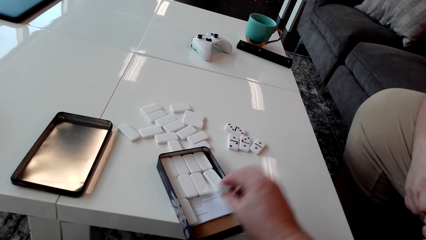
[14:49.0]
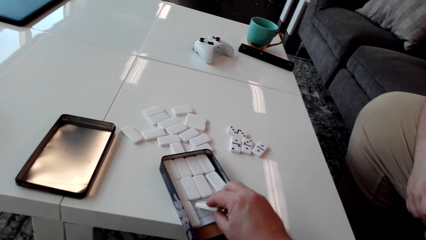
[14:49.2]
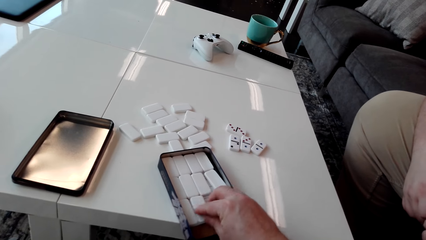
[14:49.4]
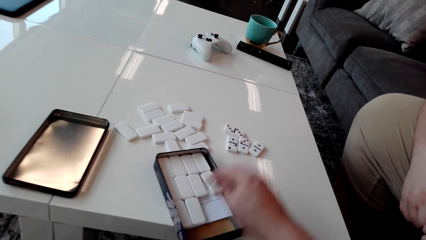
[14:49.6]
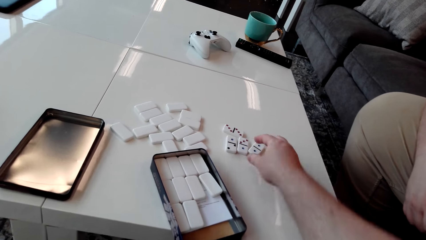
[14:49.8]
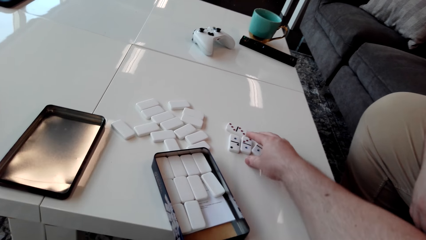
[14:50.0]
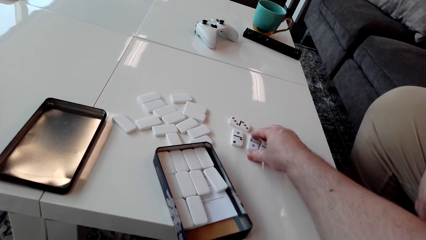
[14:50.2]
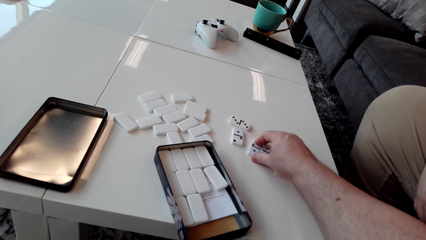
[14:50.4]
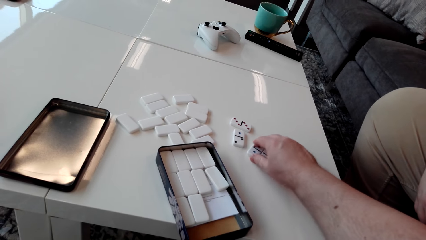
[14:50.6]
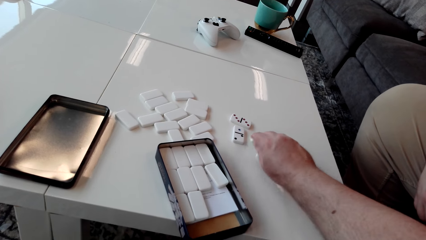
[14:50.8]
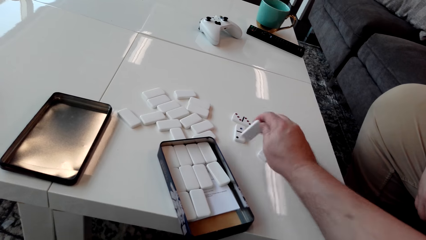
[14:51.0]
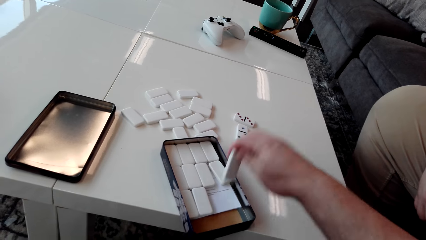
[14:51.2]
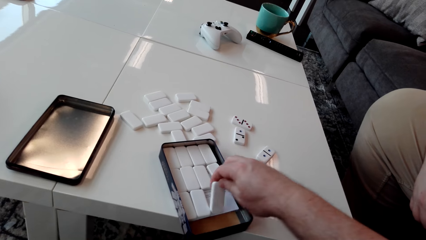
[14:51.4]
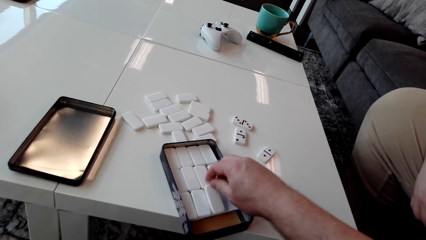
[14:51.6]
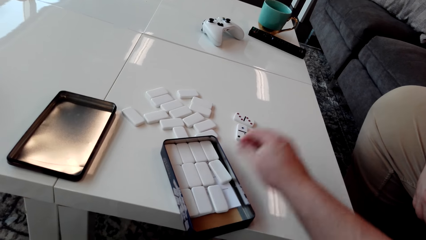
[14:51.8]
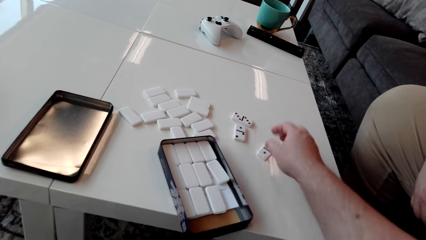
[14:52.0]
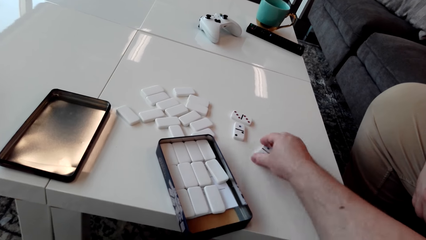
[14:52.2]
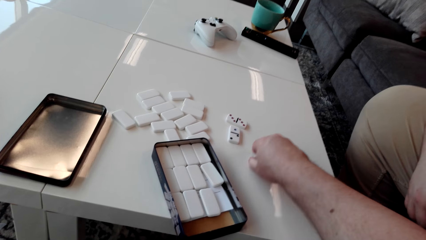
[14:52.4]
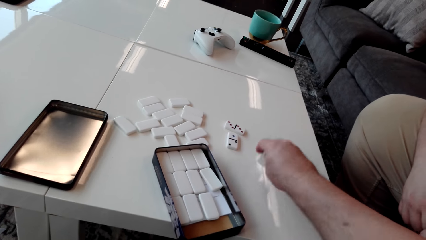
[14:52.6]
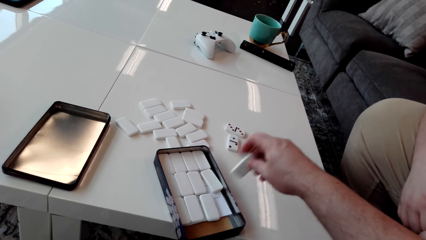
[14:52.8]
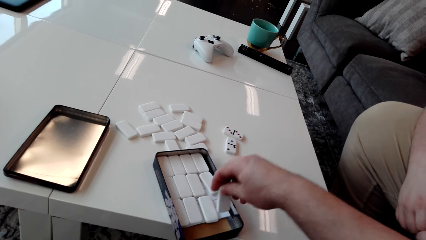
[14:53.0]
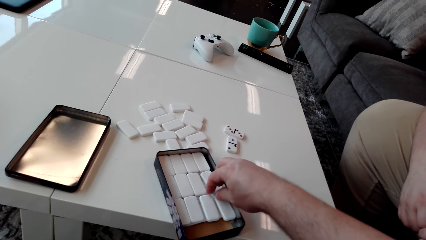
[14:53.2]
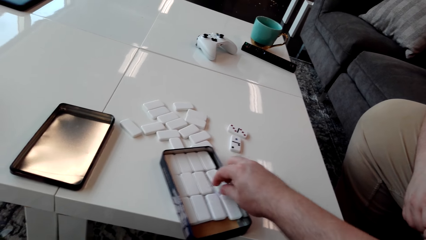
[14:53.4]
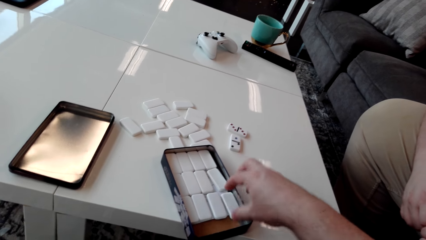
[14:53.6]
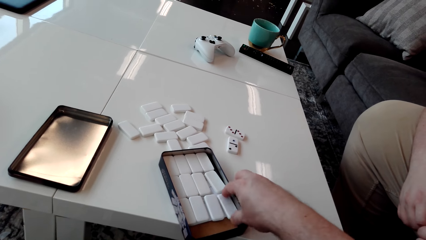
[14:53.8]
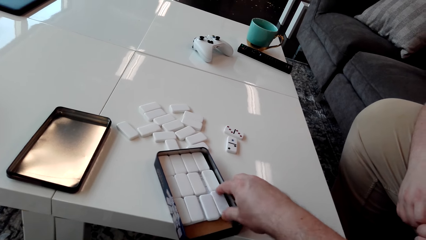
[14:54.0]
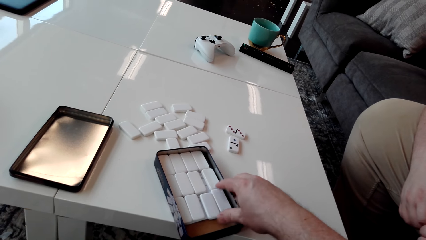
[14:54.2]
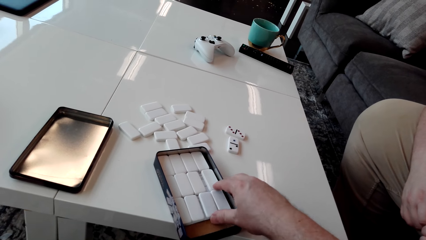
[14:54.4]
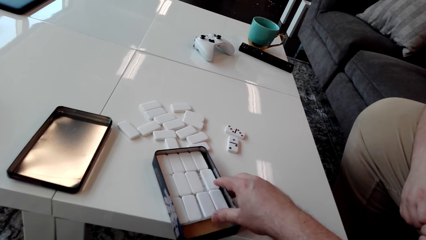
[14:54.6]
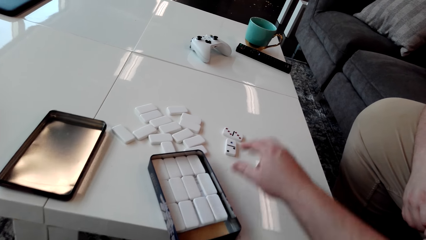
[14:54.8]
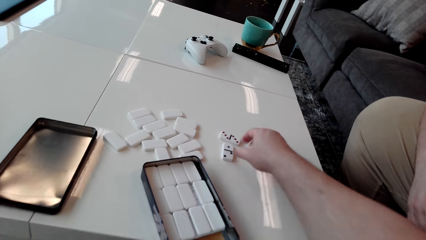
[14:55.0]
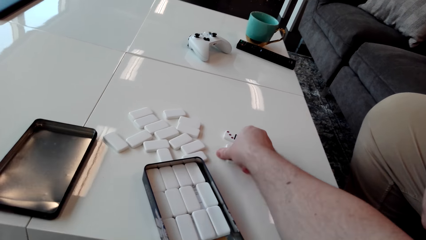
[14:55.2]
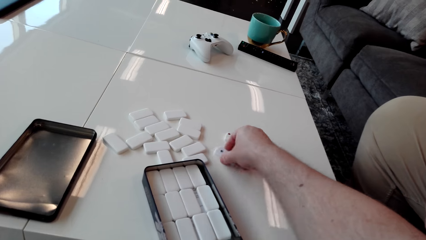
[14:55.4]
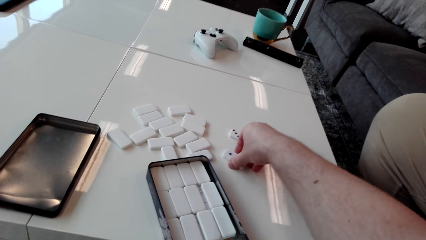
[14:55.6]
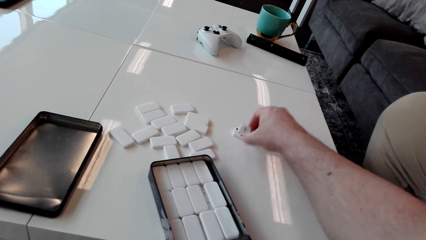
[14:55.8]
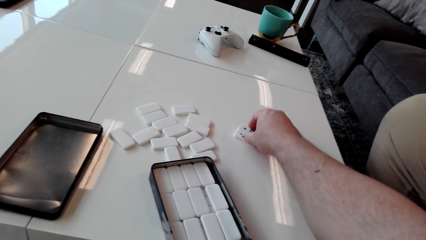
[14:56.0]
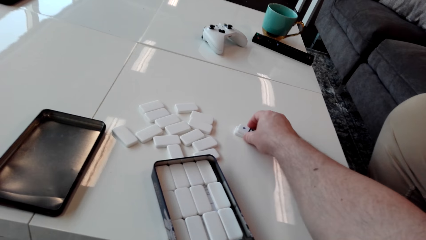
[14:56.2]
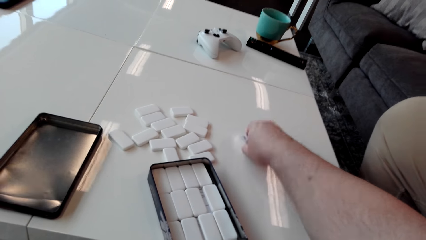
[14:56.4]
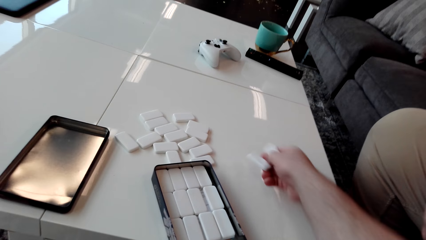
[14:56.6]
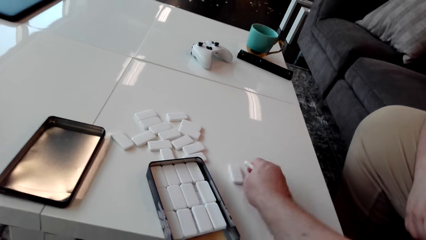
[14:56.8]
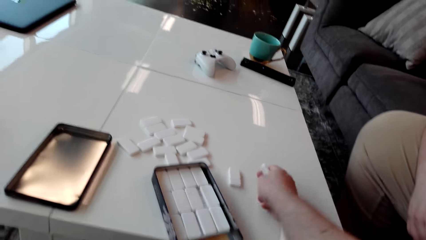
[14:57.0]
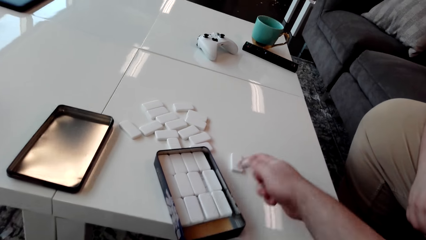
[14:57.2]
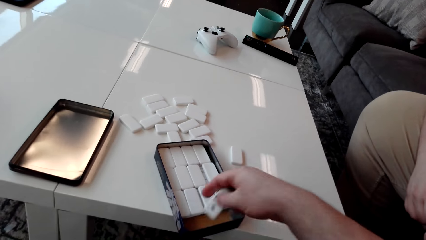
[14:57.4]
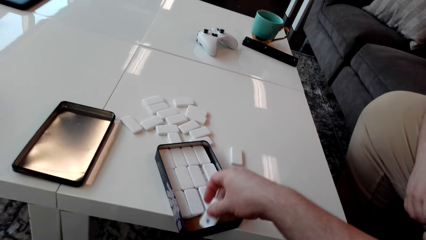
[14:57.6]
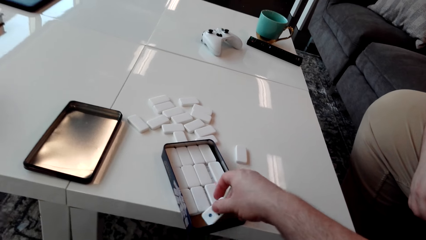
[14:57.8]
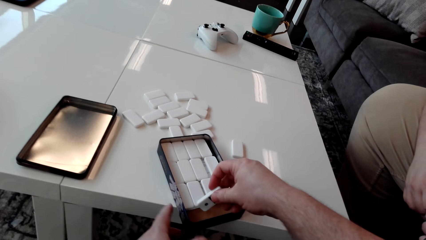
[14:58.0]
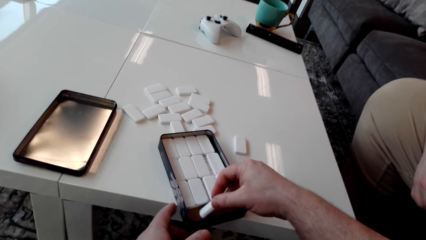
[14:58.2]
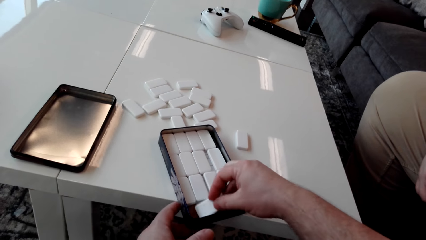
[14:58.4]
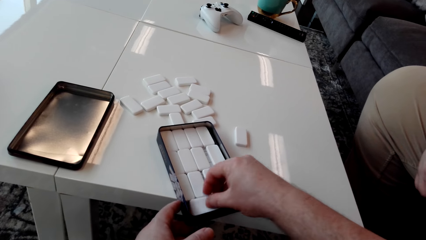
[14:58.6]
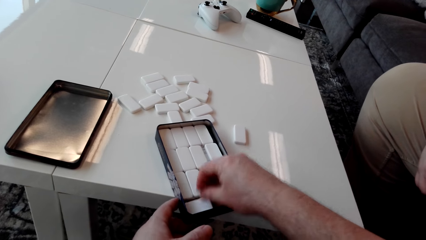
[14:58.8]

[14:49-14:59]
The camera wearer converses with a person. They put the rectangular dice in the tin storage.

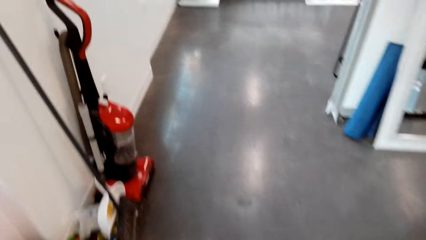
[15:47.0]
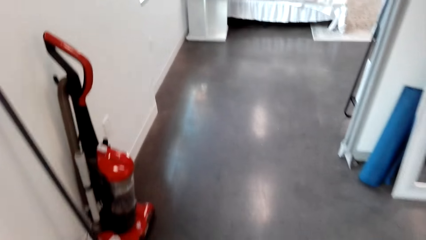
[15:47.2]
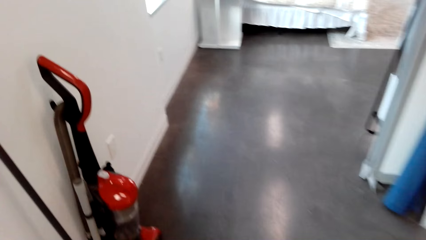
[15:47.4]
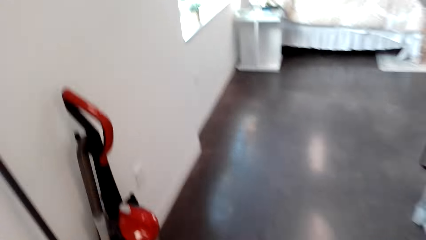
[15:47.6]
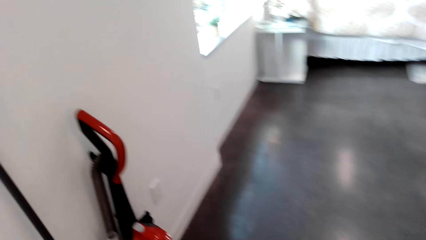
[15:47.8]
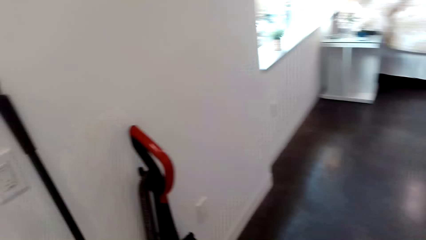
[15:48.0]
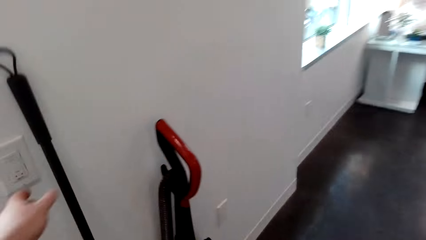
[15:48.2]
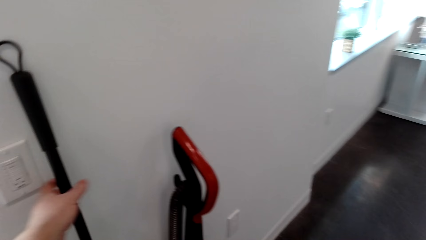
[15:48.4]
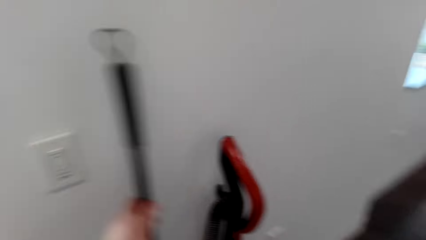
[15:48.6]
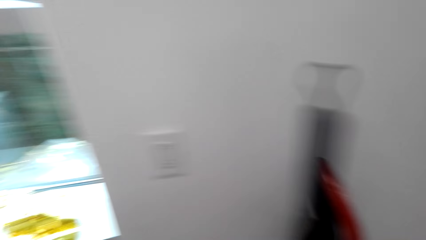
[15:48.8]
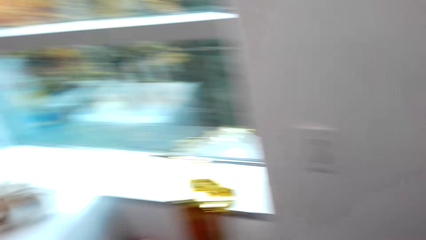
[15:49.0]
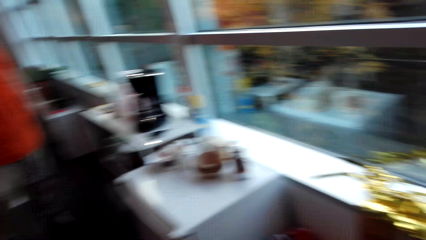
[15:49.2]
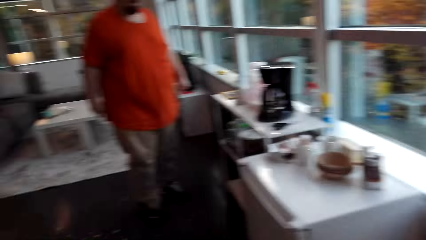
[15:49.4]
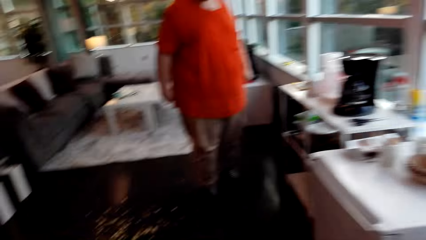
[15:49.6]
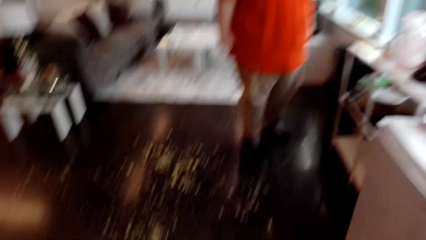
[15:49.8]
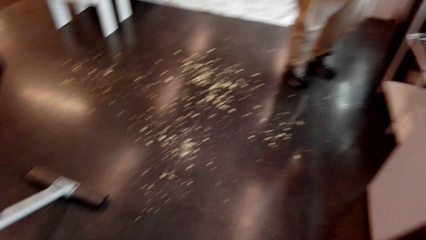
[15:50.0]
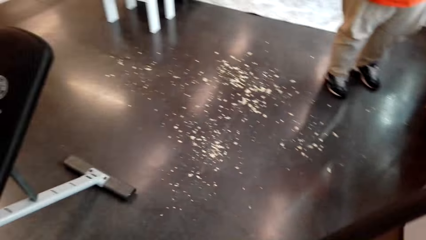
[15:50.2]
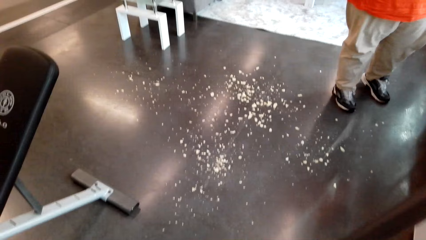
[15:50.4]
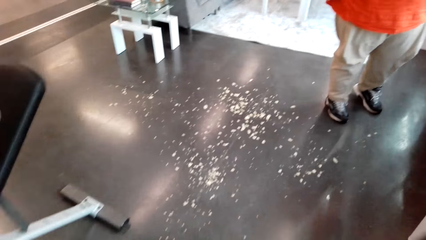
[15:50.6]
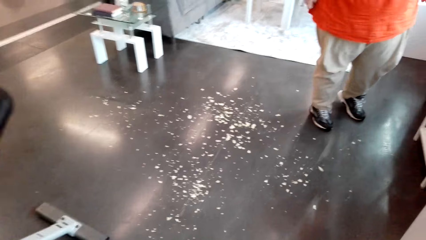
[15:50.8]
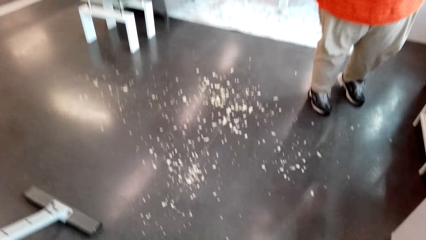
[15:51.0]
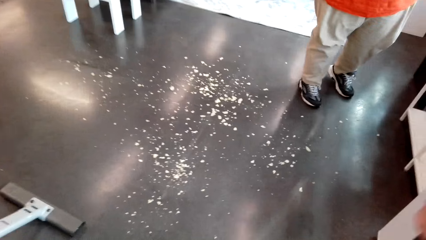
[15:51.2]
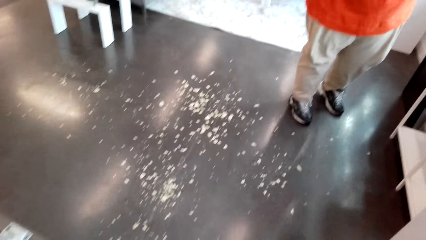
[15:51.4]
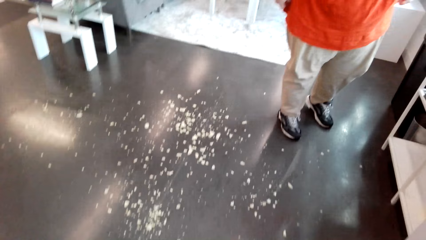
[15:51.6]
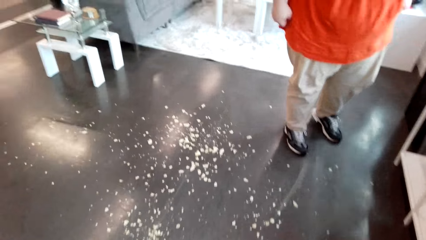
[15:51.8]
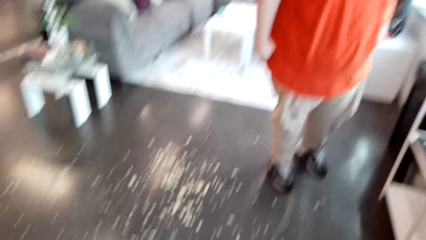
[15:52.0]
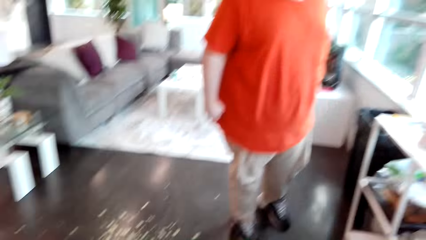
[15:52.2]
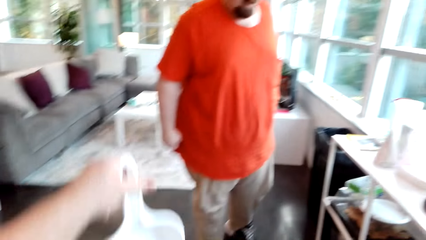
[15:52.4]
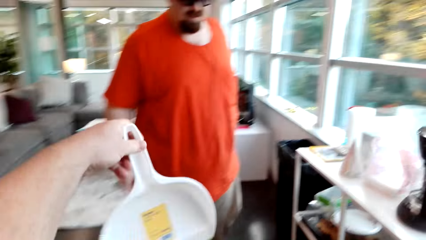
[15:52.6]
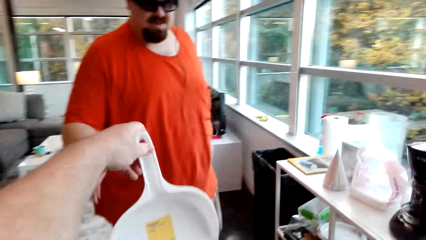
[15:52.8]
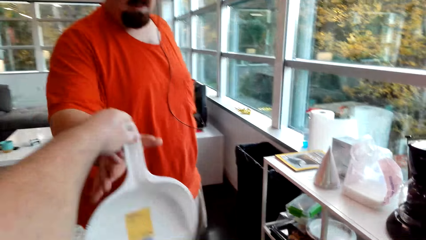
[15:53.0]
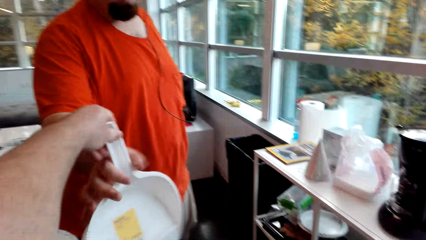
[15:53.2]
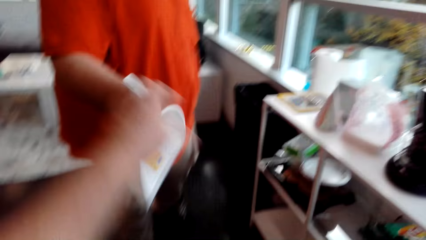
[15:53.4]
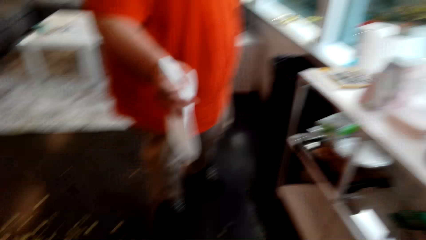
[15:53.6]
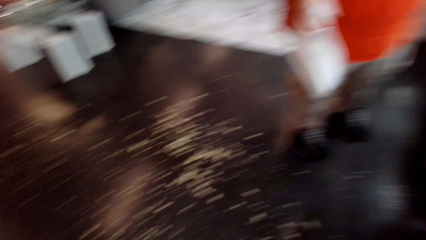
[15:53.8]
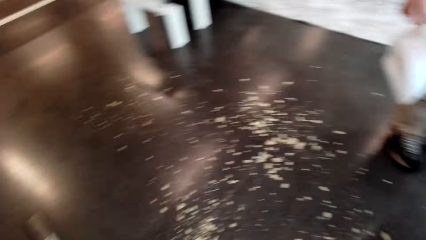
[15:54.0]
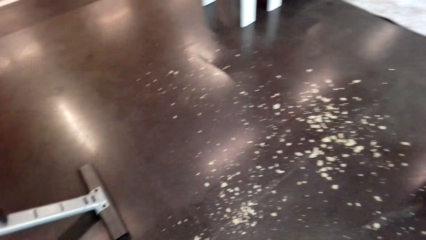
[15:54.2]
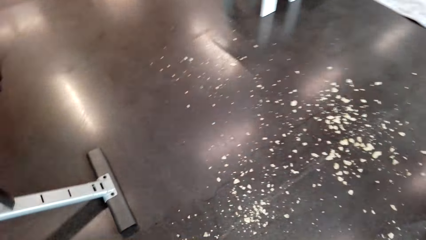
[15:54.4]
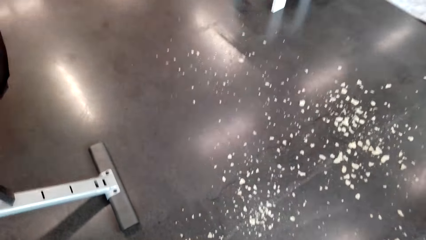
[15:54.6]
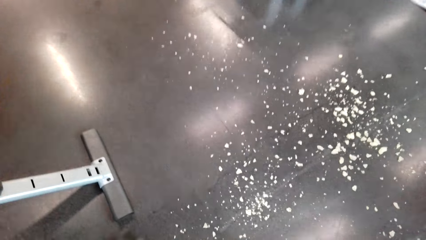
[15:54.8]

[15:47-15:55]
The camera wearer picks up the broom with his hand. He walks around the room. A man looks around the room. The camera wearer gives the man the dustpan. The man takes the dustpan.
